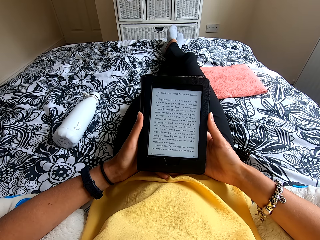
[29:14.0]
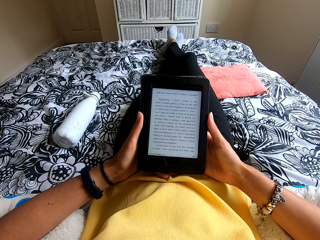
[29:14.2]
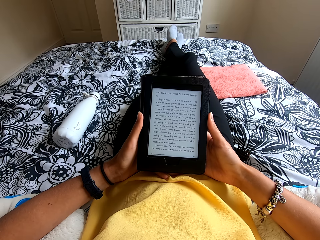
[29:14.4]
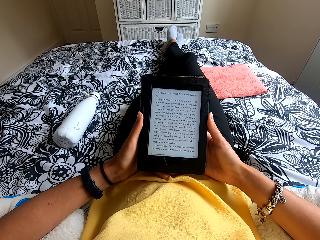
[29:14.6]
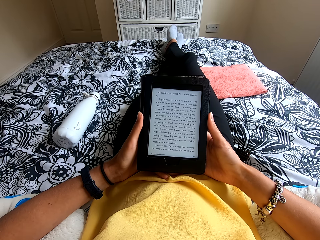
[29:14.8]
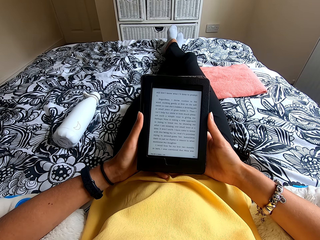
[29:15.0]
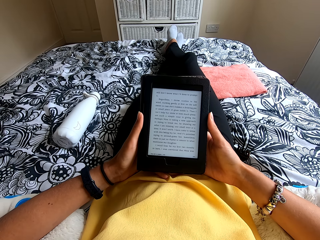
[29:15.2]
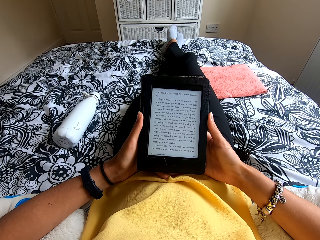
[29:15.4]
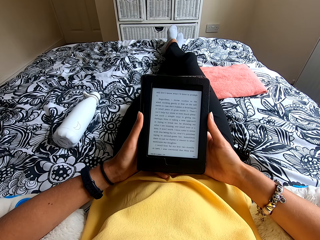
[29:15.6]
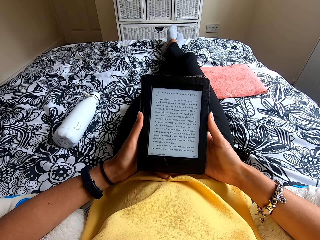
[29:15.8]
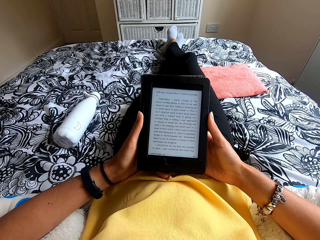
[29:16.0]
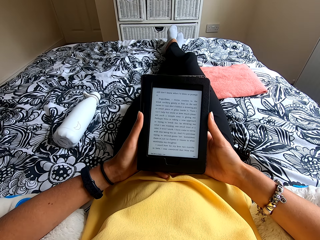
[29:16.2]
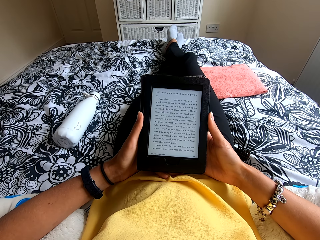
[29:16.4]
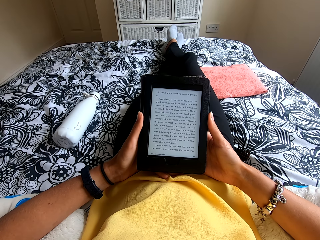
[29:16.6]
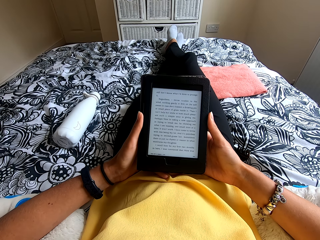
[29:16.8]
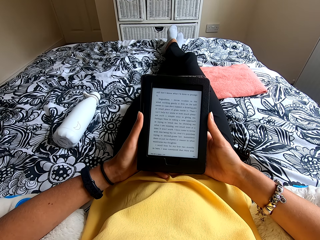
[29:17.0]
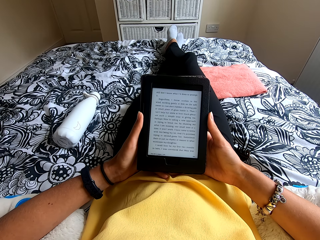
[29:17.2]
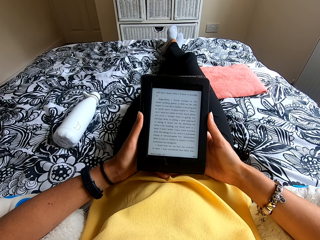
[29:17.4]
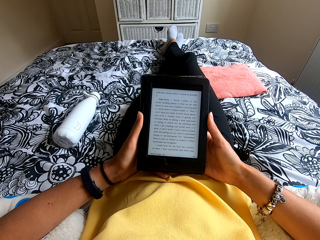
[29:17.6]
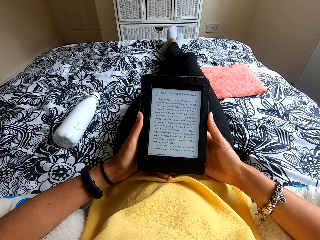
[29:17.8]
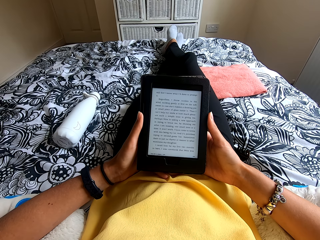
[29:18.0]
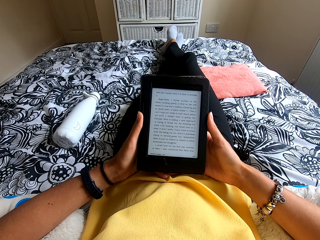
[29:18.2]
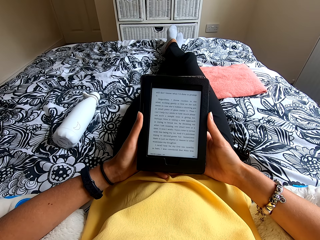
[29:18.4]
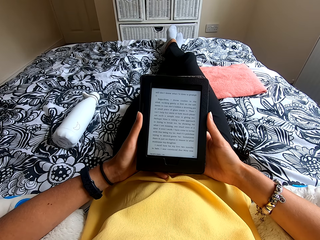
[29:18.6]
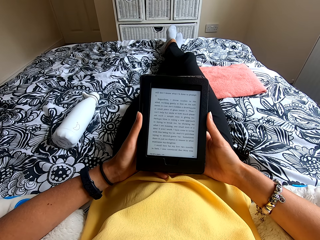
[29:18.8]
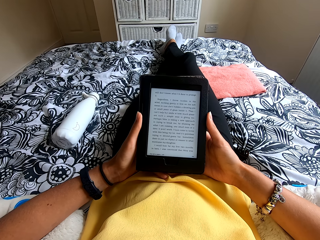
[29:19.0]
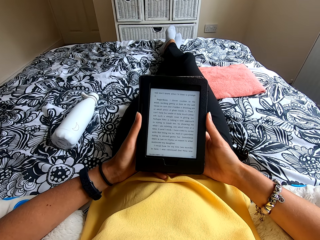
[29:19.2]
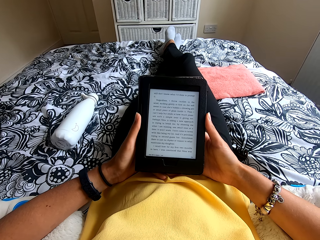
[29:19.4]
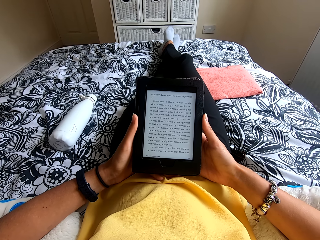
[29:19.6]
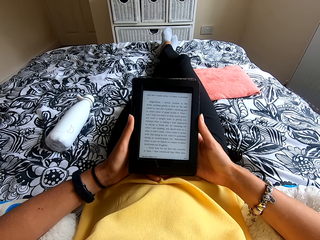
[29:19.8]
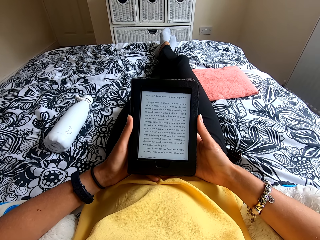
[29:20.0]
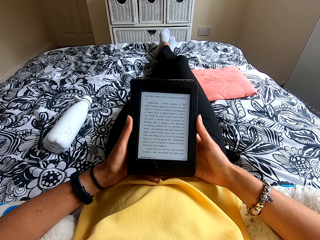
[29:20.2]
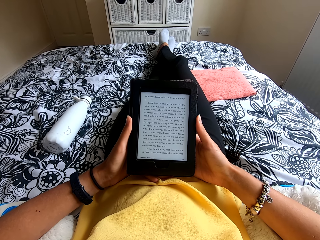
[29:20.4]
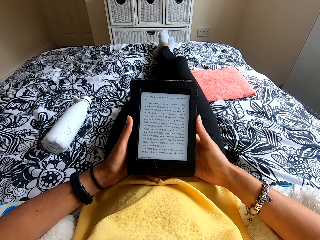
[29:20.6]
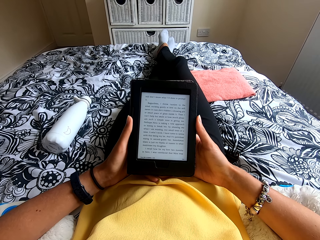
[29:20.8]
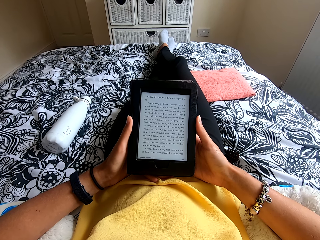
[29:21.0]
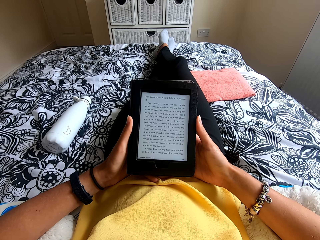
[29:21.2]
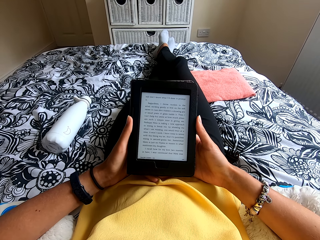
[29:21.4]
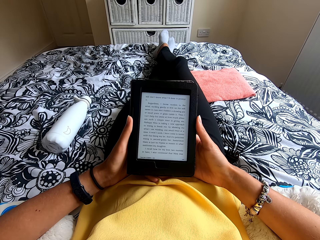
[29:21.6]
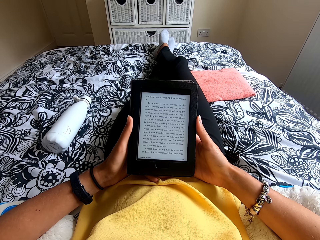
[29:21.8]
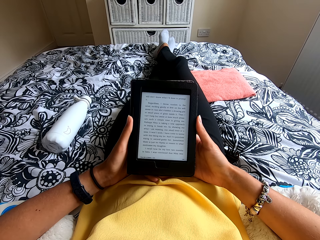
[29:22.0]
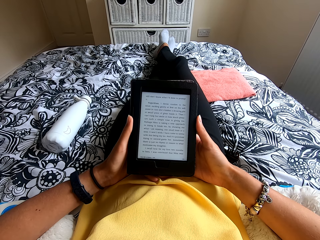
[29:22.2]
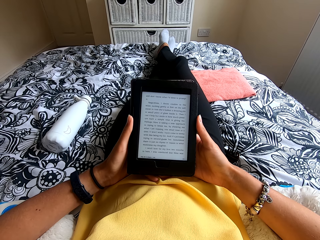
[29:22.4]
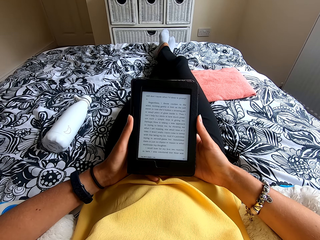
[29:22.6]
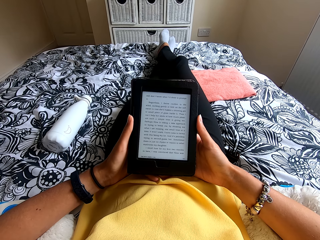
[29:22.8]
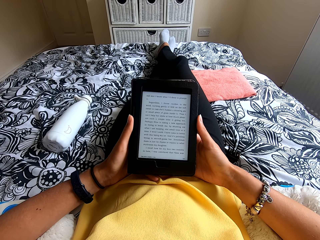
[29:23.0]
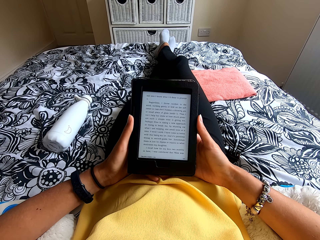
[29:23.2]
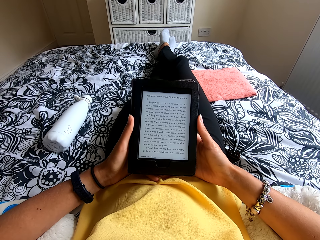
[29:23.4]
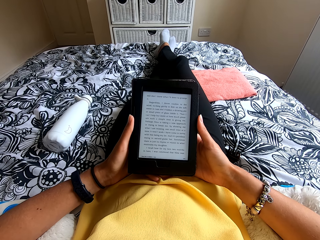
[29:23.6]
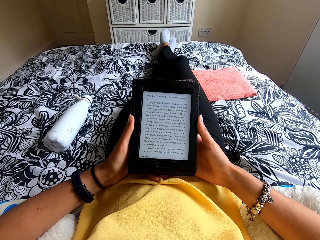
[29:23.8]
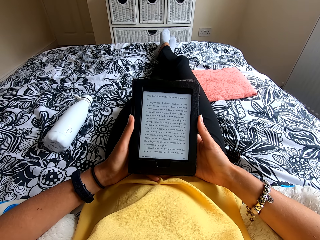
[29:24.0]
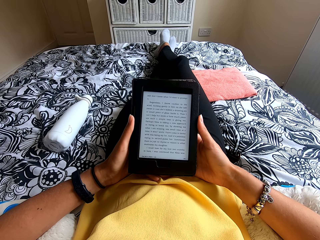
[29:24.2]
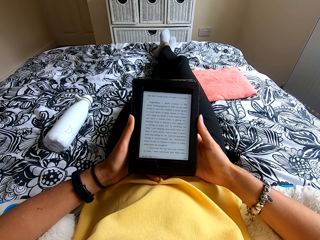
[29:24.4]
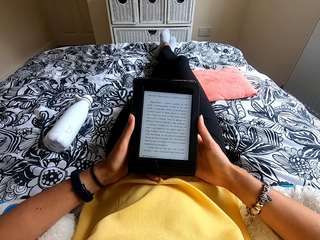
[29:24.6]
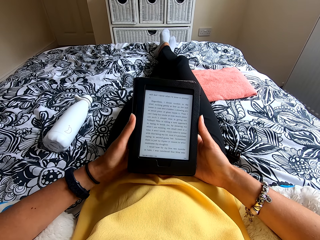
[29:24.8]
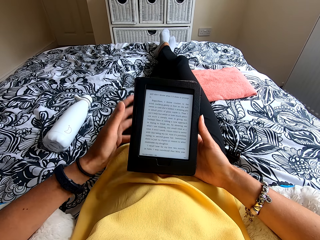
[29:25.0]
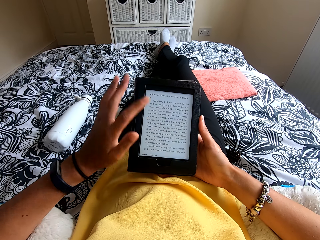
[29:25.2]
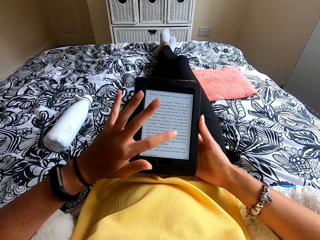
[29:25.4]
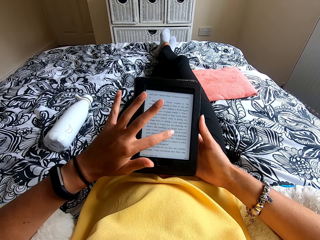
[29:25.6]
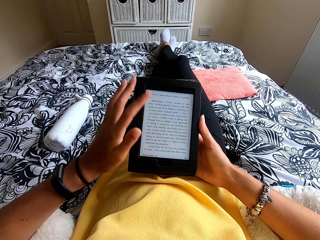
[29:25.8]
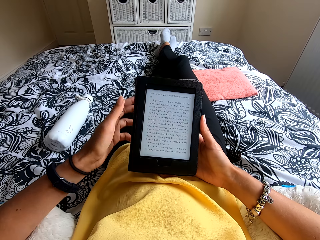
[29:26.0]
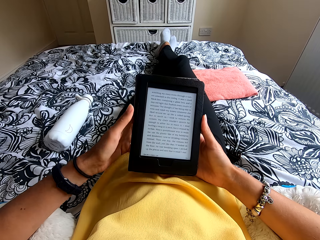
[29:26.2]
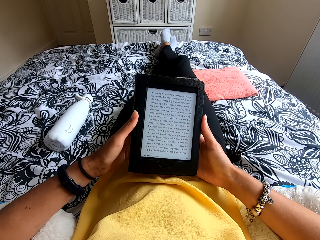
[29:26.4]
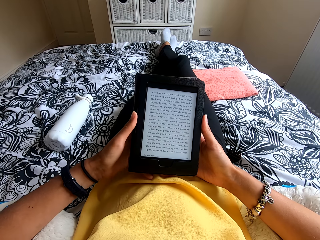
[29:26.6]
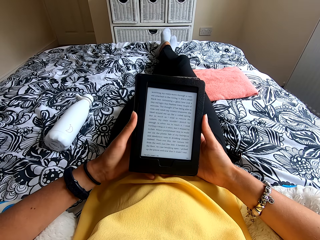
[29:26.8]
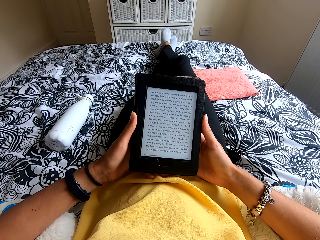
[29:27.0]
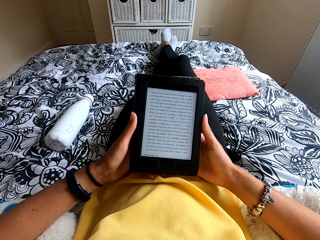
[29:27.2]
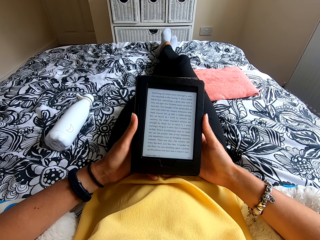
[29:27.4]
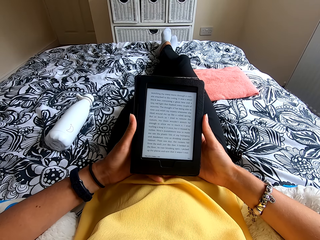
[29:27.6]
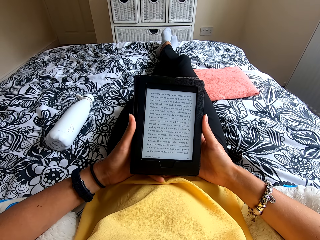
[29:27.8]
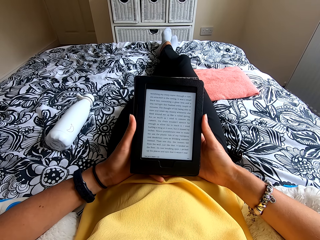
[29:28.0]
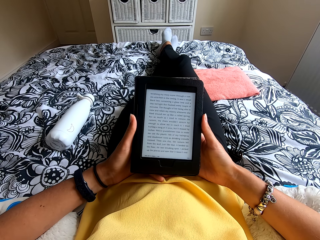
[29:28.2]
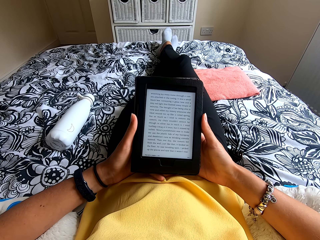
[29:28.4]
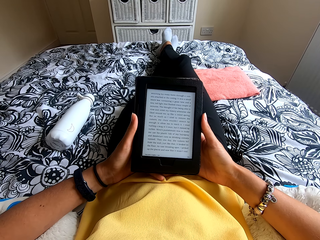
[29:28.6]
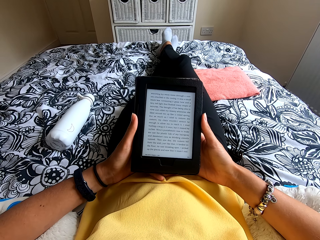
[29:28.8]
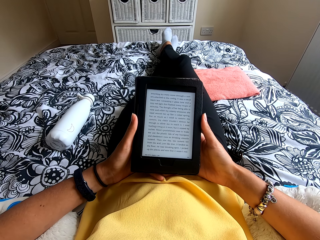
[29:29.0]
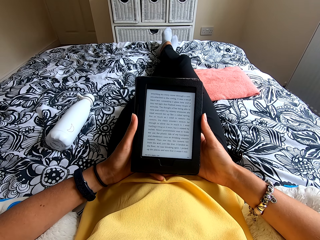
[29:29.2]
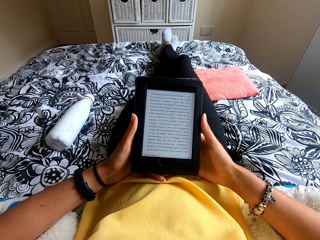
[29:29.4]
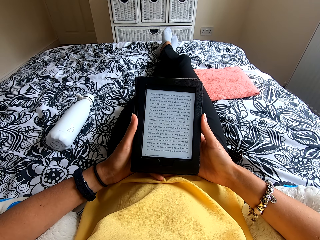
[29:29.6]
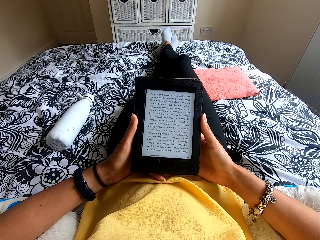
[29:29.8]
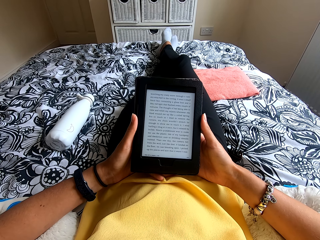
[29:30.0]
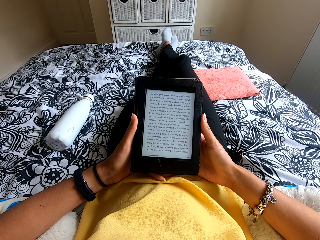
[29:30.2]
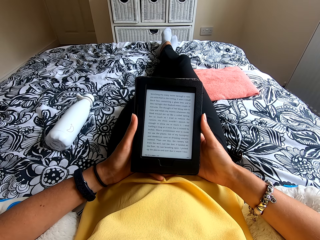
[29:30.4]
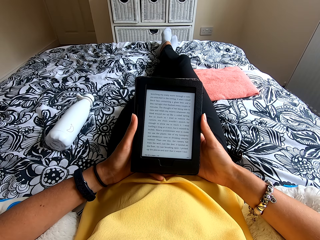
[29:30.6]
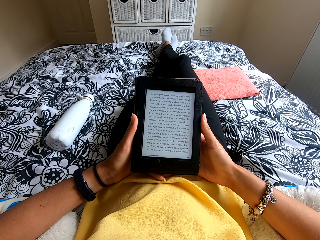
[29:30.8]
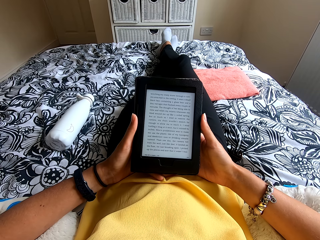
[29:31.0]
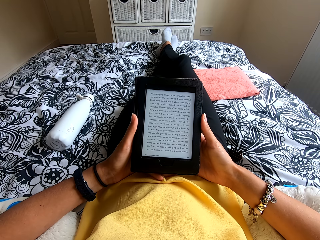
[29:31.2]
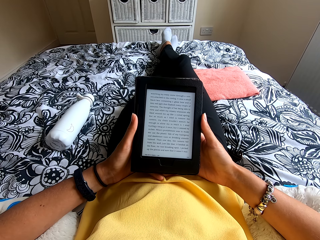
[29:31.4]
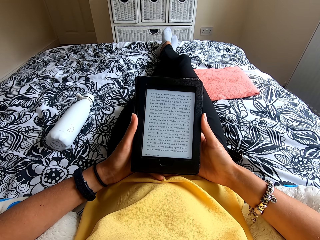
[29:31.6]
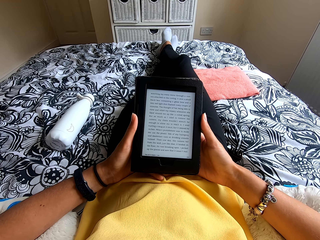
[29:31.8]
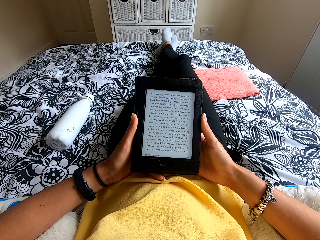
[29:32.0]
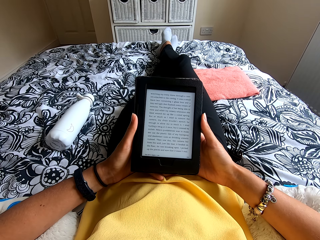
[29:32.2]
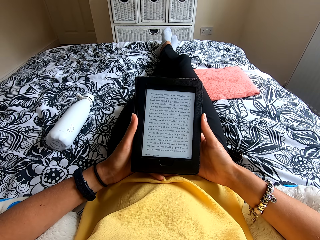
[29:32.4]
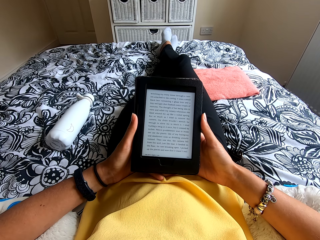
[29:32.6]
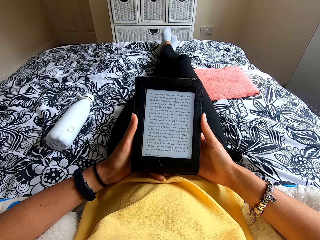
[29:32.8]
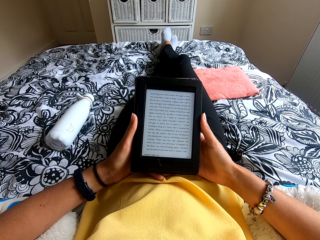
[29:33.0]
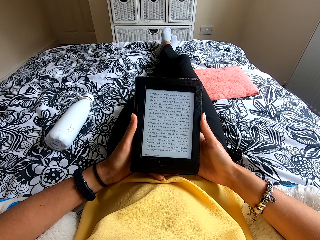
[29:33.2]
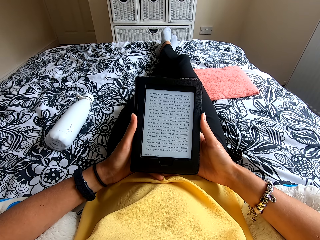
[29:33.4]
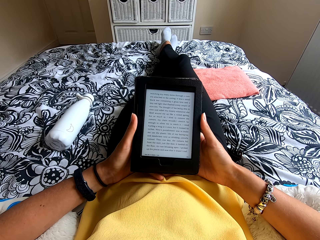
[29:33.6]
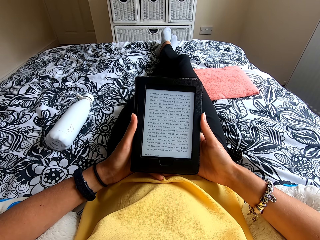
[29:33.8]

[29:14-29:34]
The camera wearer touches the tablet or ebook reader. They hold the tablet. They read the ebook reader.
